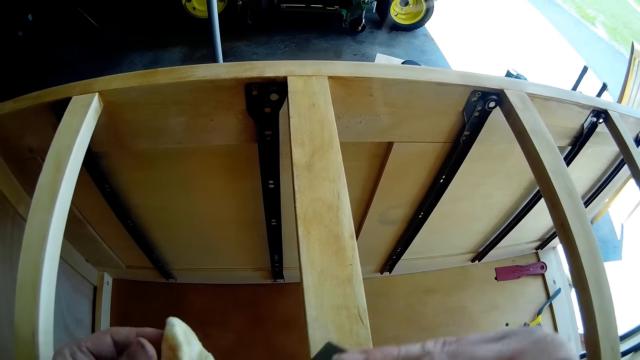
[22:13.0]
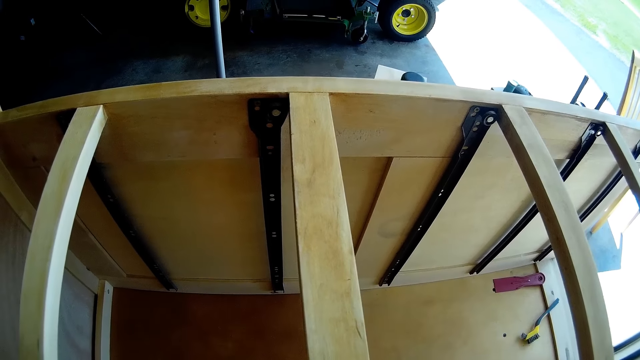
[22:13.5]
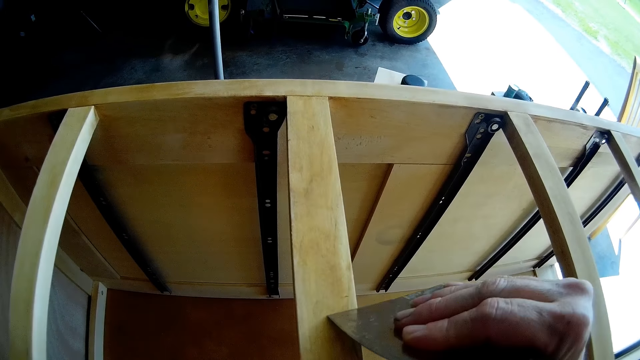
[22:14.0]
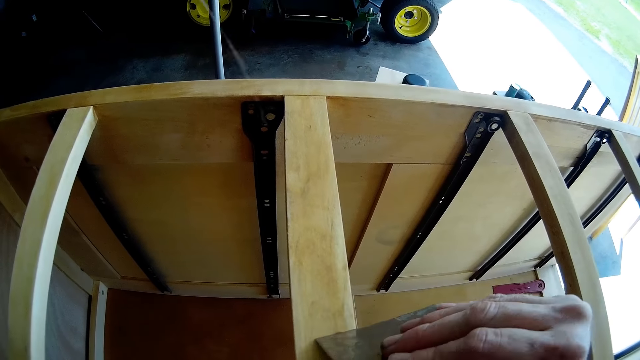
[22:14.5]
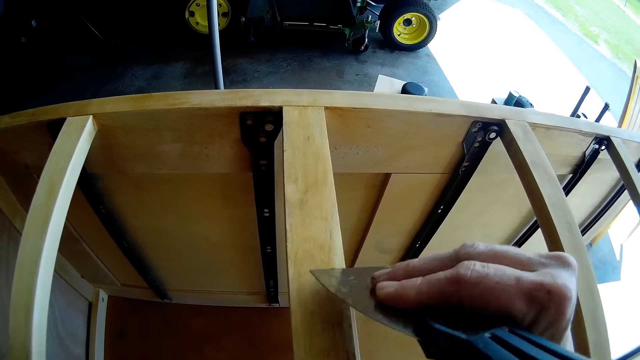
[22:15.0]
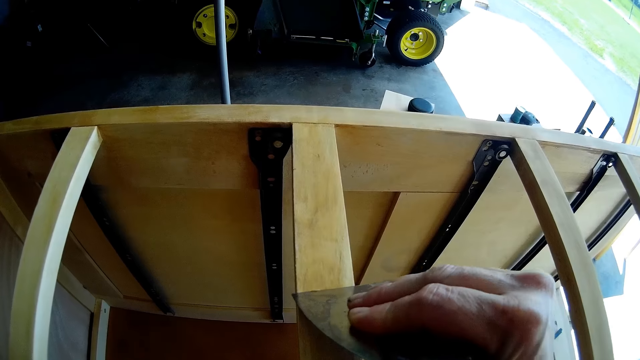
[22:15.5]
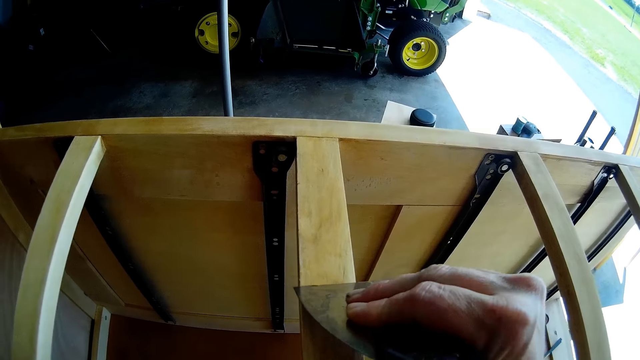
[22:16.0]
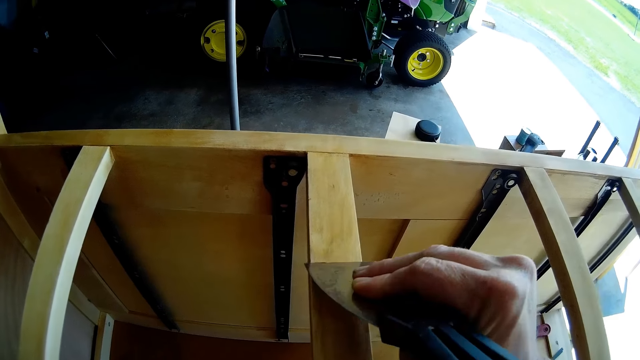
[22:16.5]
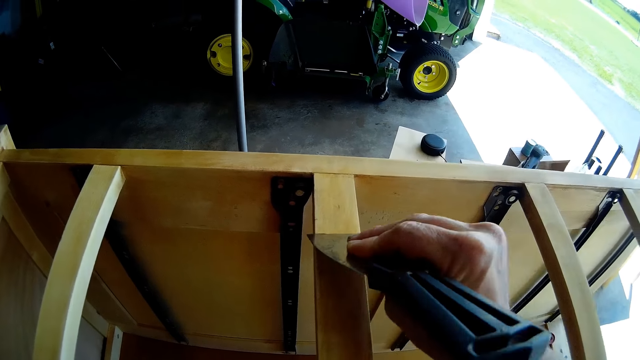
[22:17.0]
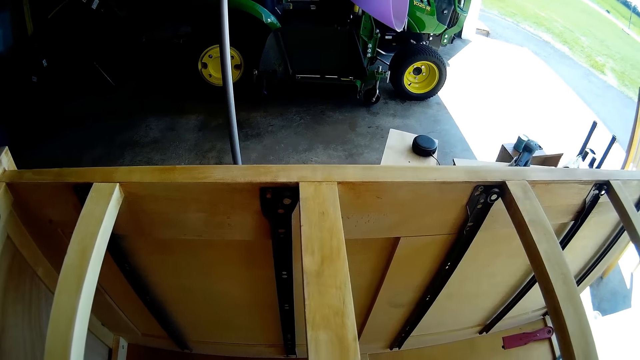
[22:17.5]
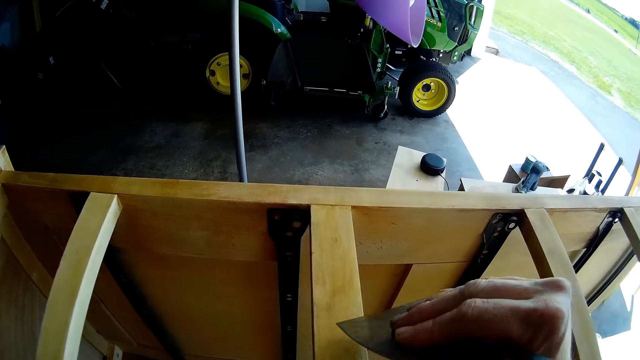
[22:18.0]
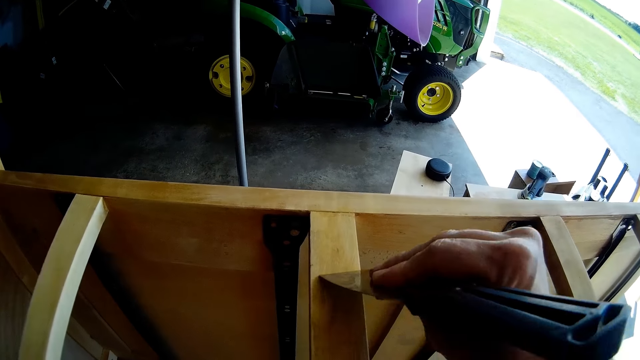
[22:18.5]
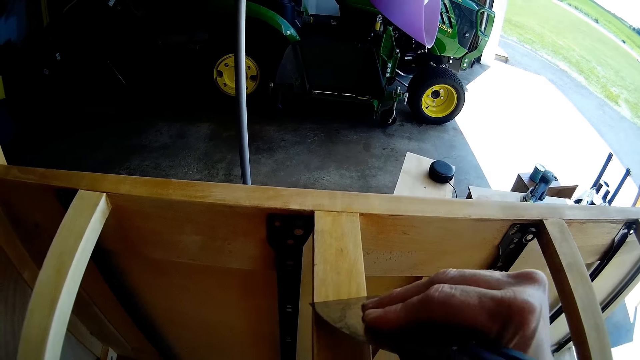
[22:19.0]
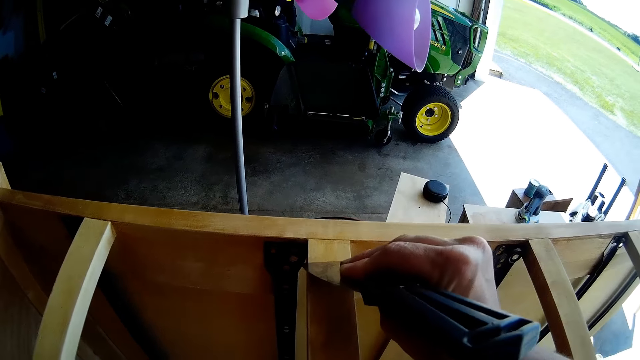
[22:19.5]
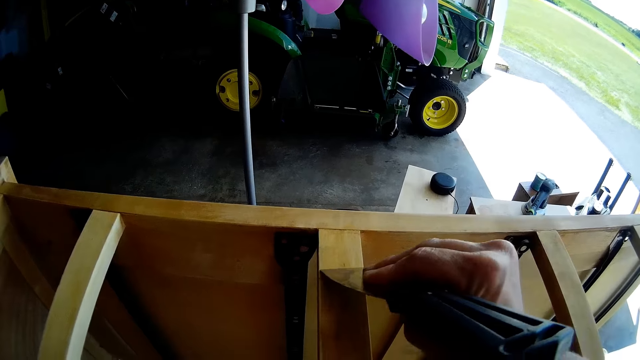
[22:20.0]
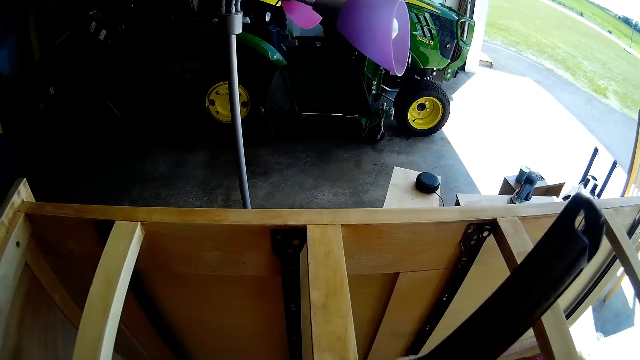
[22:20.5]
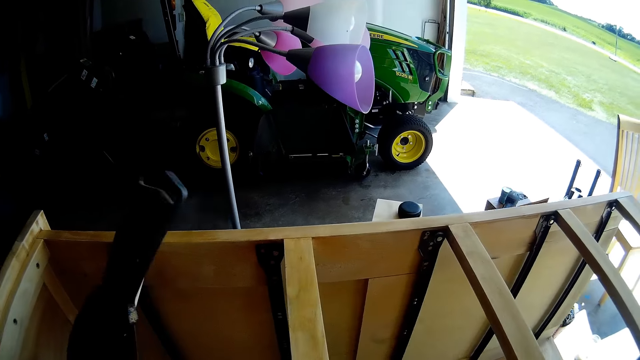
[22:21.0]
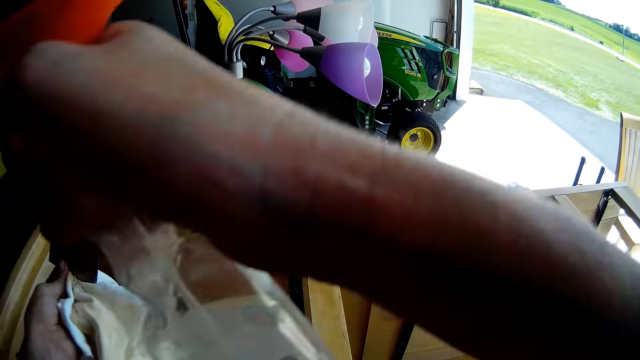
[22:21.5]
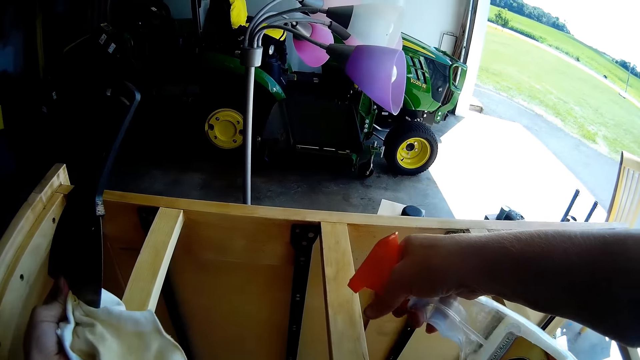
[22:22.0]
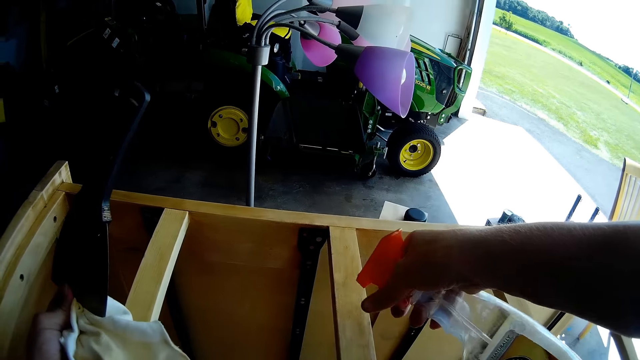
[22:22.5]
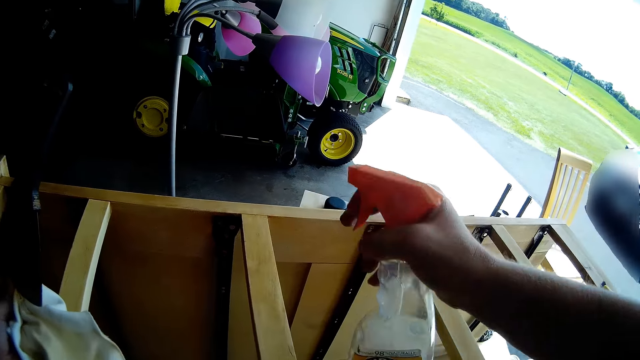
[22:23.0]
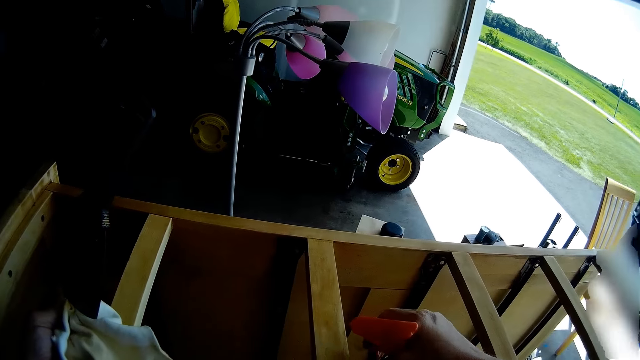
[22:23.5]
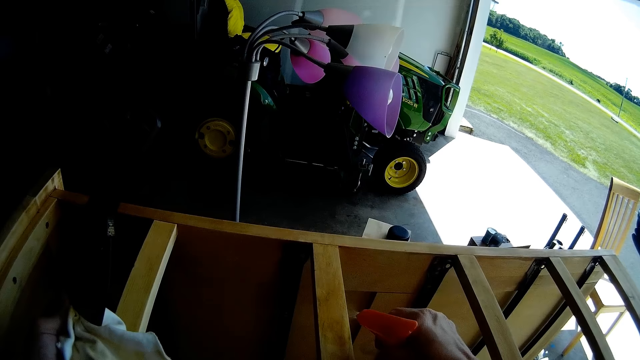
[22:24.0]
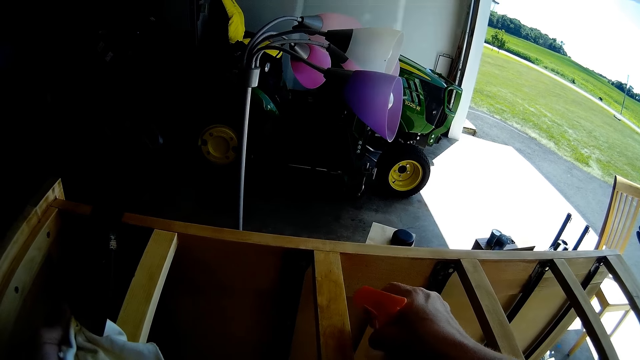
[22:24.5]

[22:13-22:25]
The camera wearer places the scraper on the other hand. They spray on the chest of drawers.

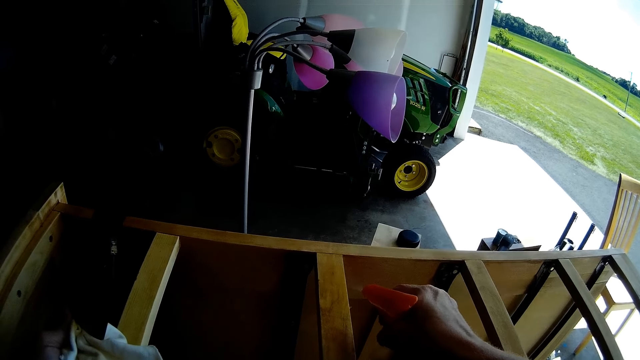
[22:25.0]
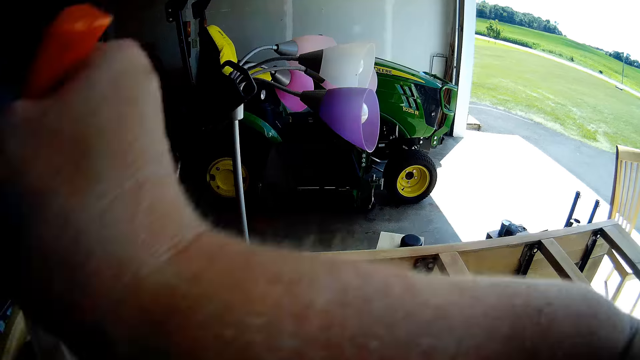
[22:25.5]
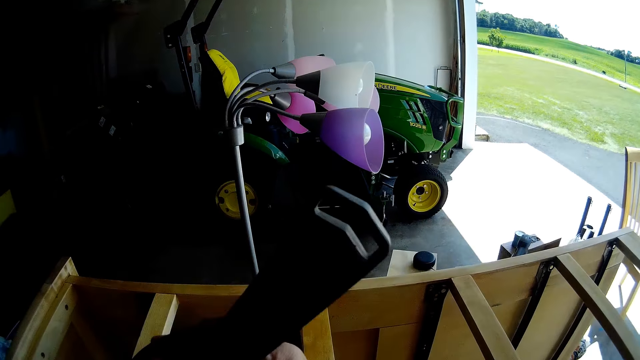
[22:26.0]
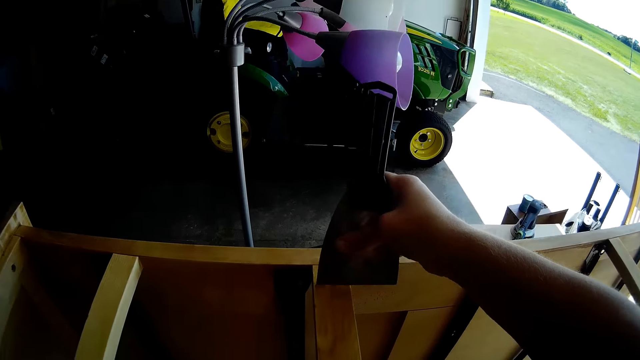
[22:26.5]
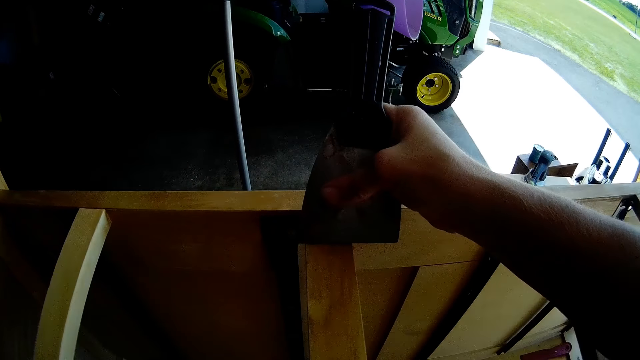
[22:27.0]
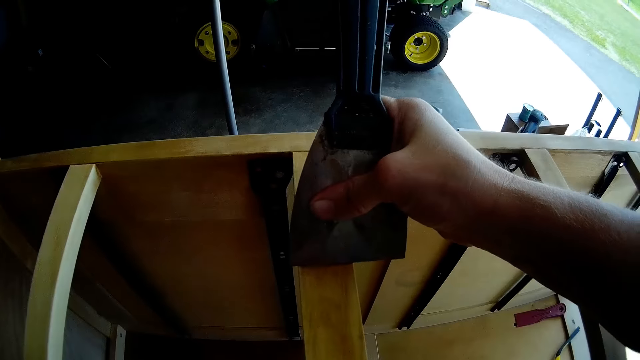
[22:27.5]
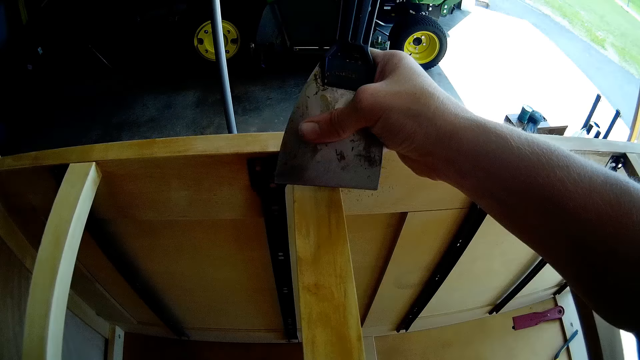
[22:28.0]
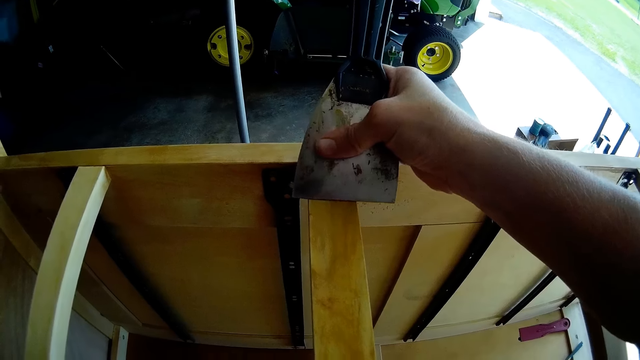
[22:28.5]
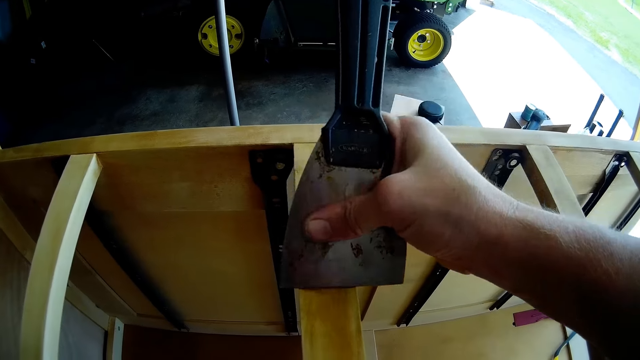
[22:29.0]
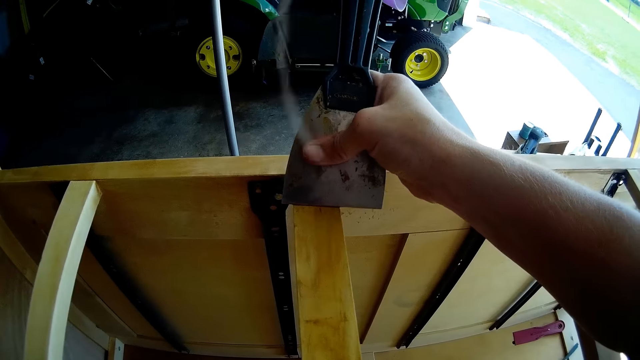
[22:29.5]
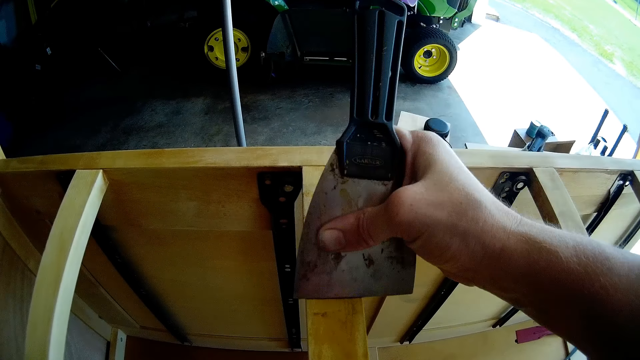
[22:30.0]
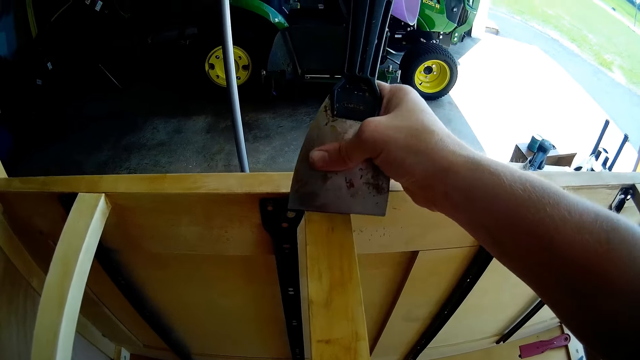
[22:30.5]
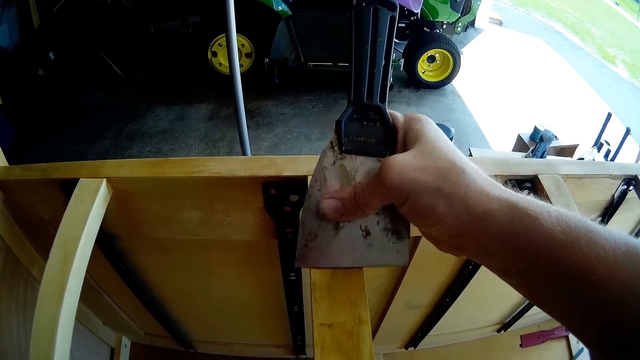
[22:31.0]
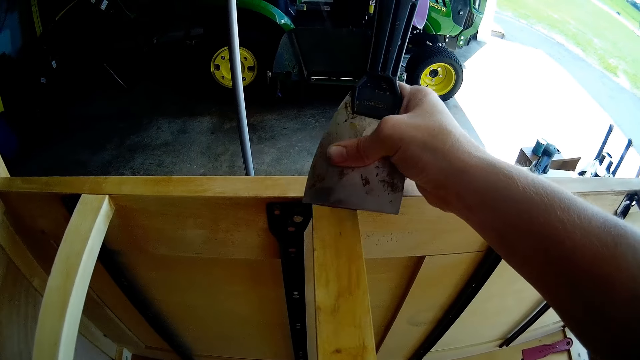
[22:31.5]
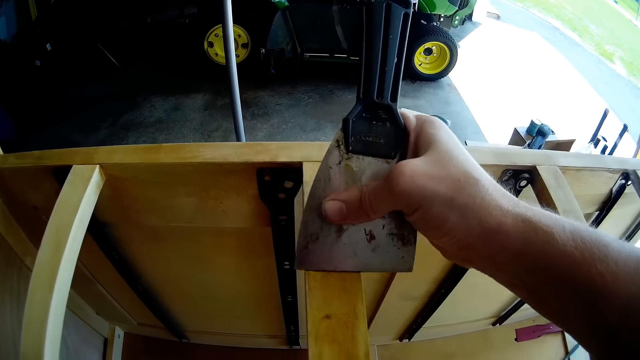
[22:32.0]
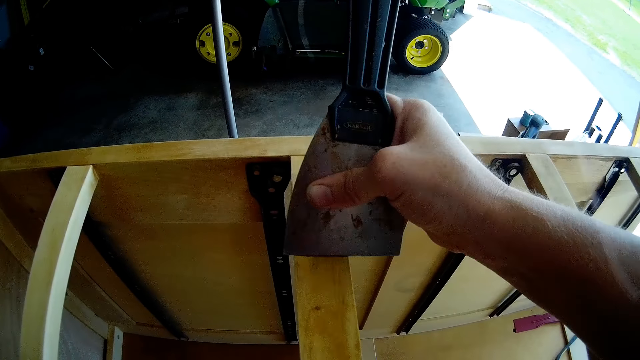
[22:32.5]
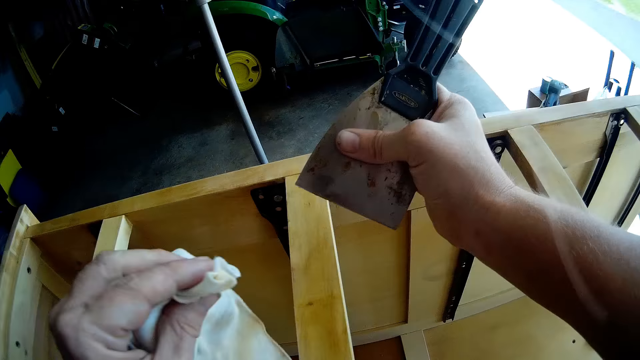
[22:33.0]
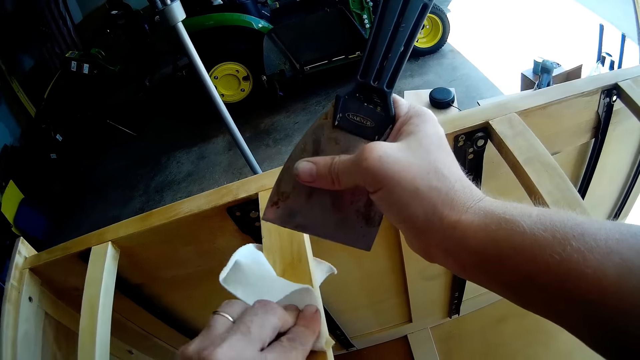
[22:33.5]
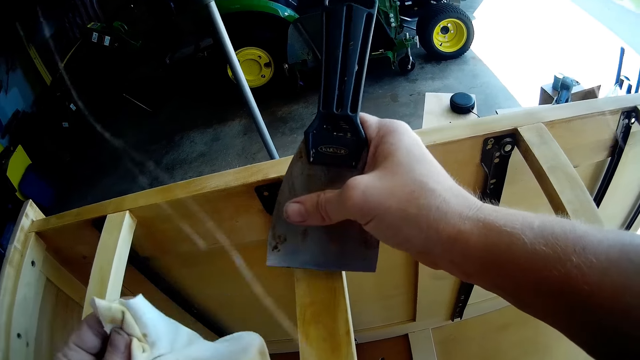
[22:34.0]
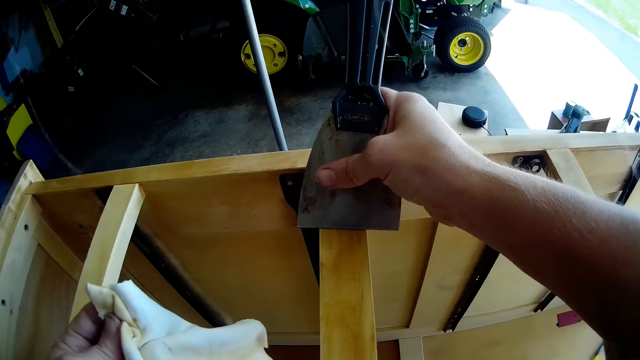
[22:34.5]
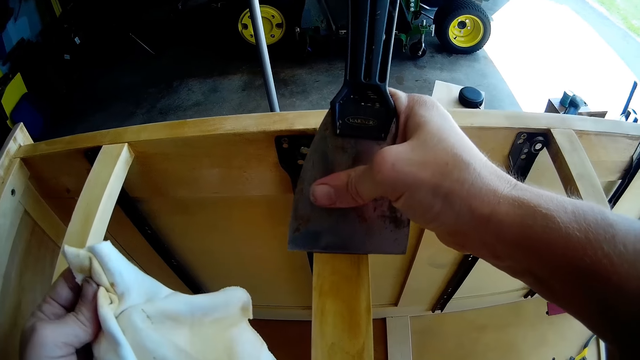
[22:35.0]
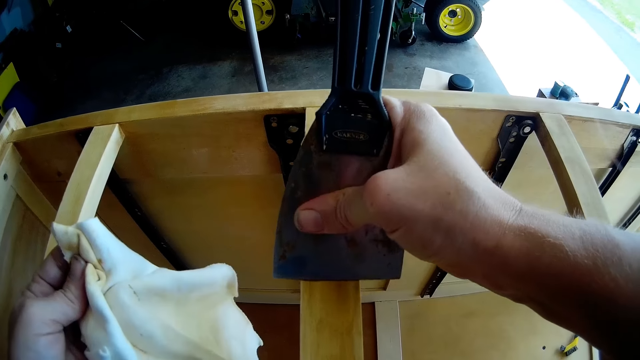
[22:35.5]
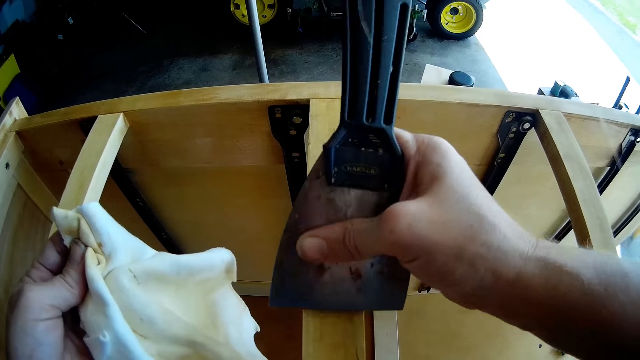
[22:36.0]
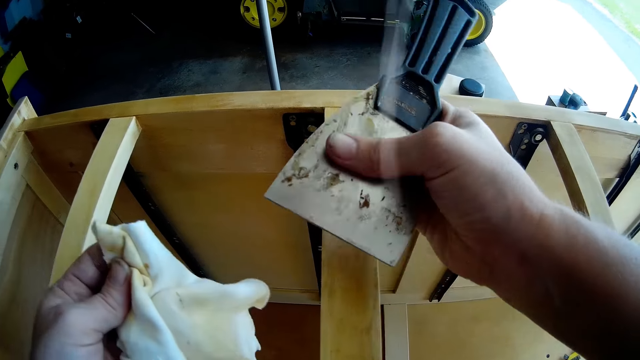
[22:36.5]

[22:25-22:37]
The camera wearer places the spray on the other hand. They place the scraper on the other hand. They scrape the chest of drawers with the scraper. They wipe the chest of drawers with the cloth. They scrape the chest of drawers with the scraper.
